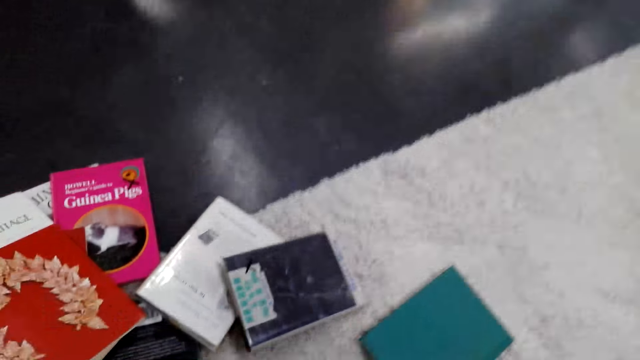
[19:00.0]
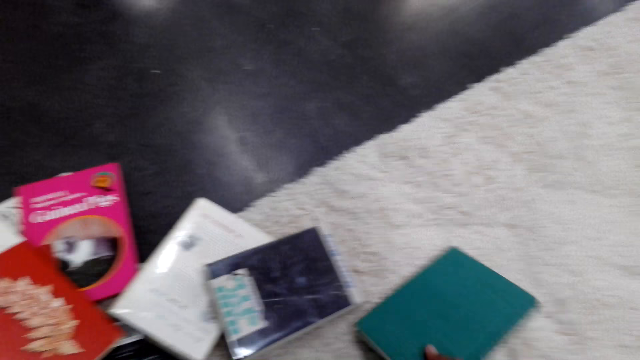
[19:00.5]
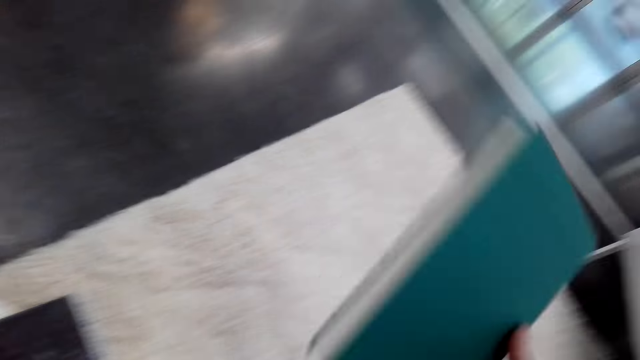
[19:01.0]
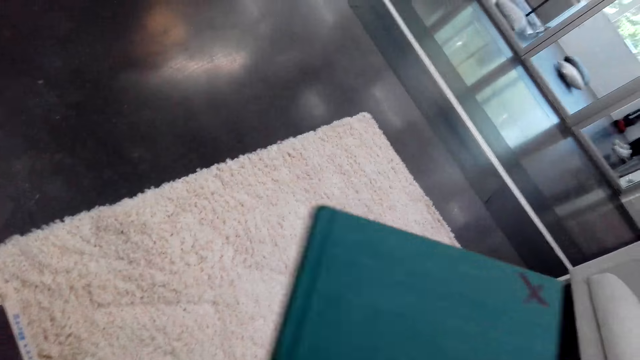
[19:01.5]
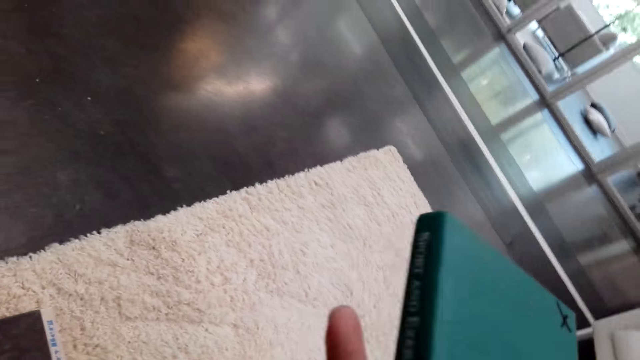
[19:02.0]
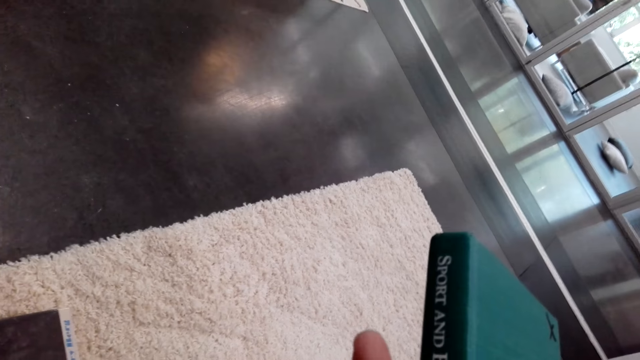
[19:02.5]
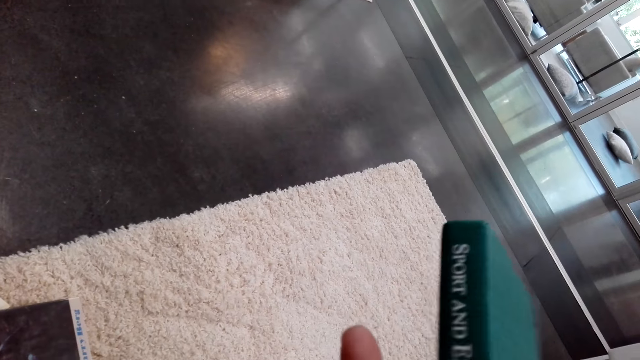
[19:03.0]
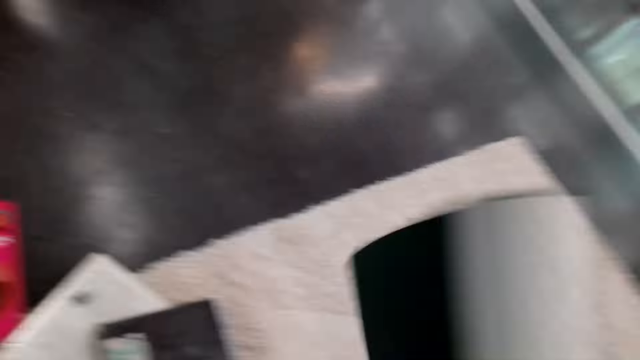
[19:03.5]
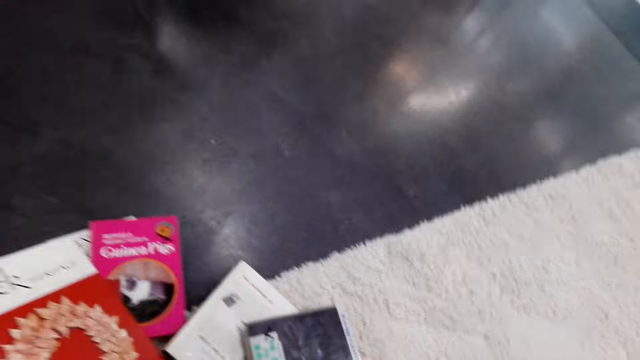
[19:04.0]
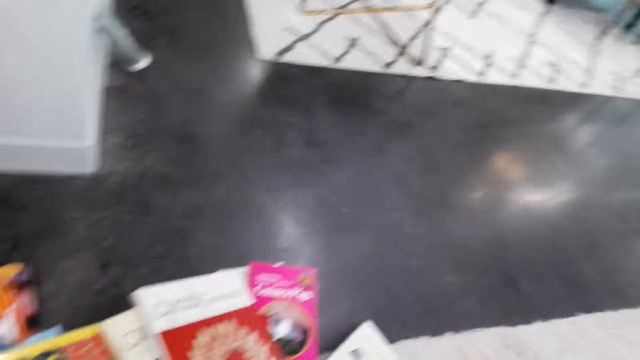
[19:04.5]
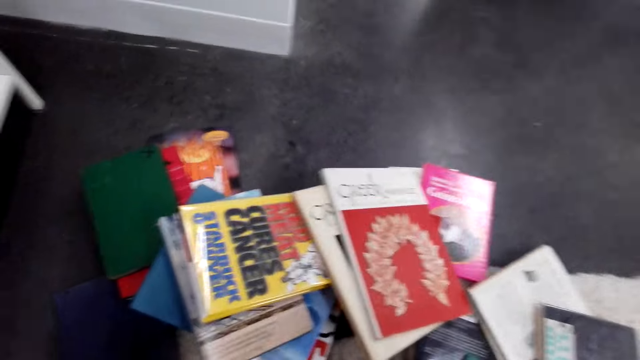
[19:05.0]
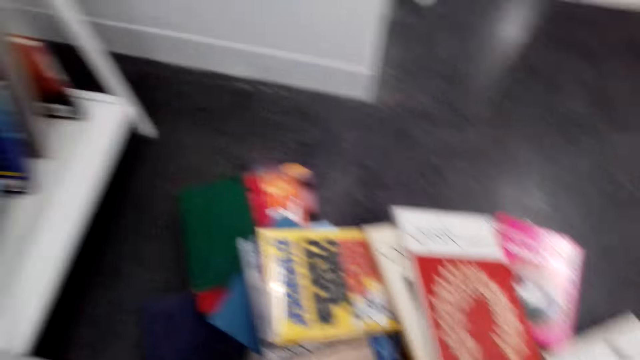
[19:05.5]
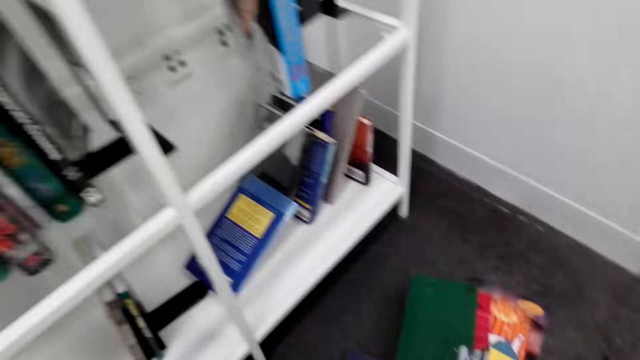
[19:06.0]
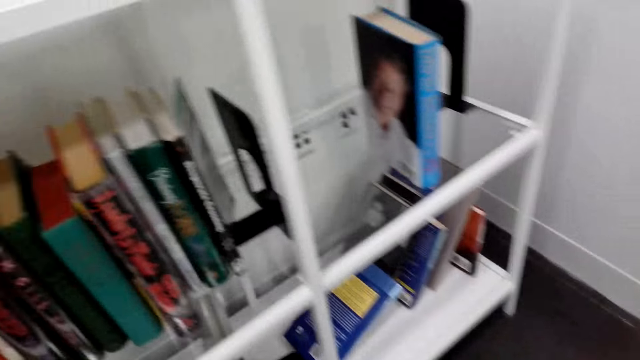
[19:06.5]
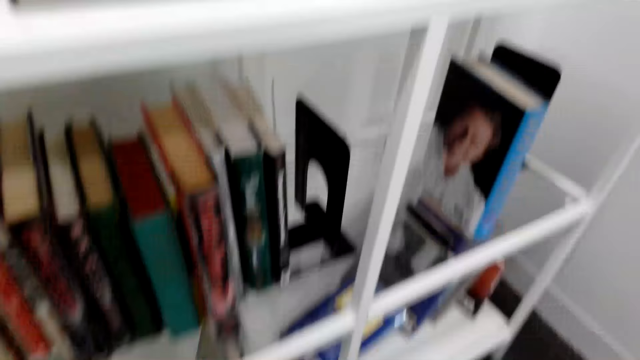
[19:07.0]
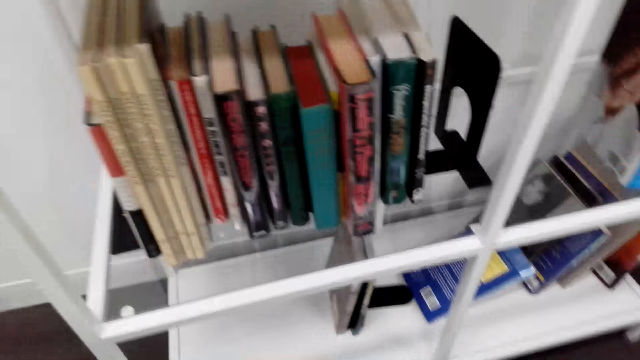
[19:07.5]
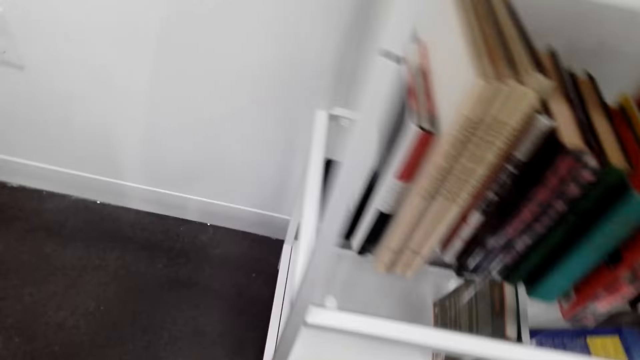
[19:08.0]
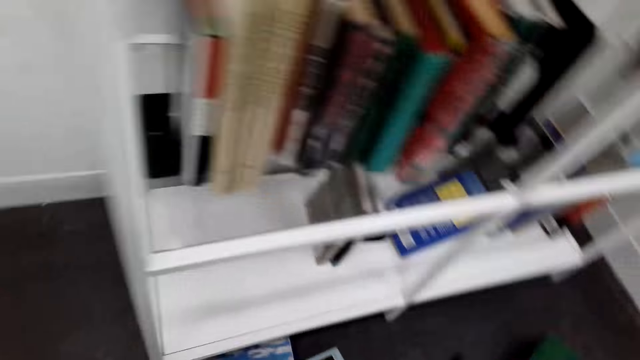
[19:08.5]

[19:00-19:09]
The camera wearer picks a book from the floor. They walk around the room.

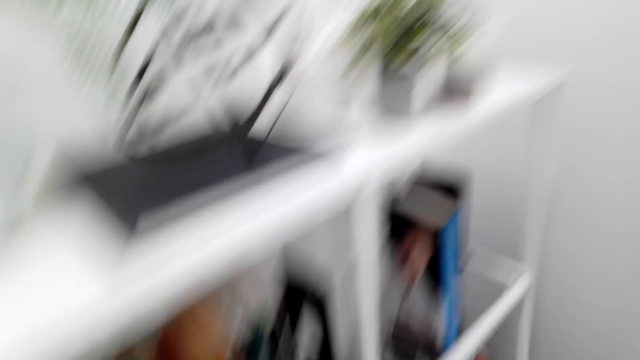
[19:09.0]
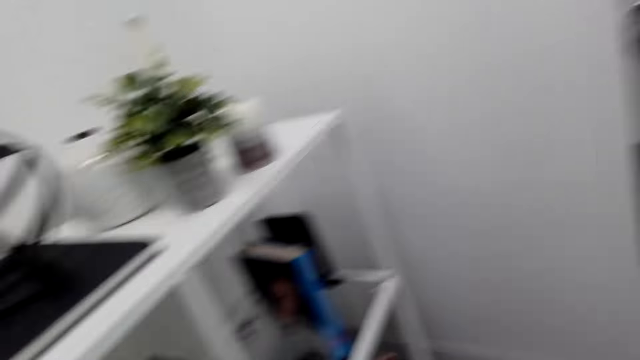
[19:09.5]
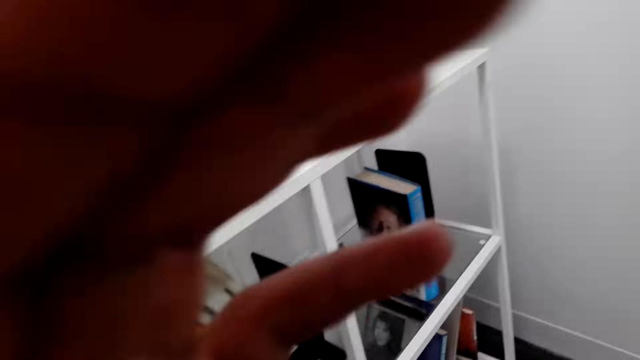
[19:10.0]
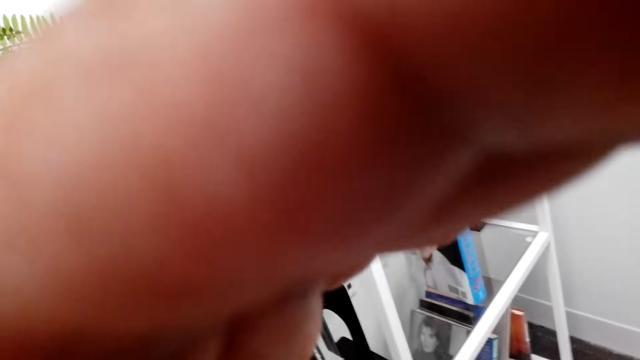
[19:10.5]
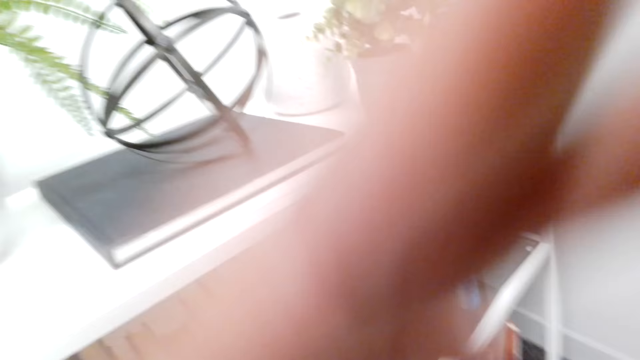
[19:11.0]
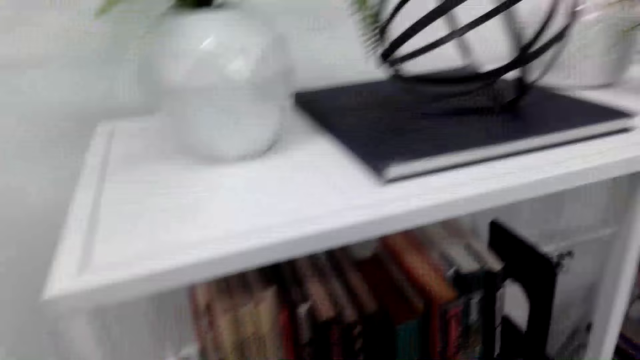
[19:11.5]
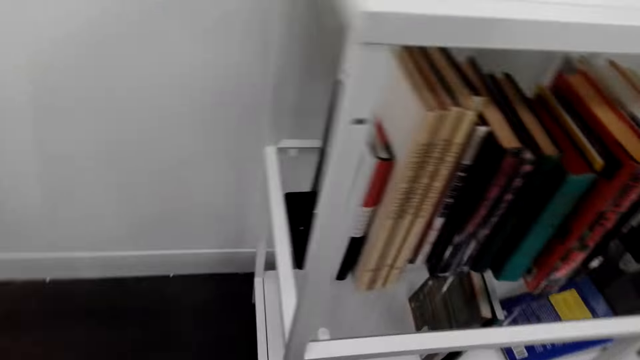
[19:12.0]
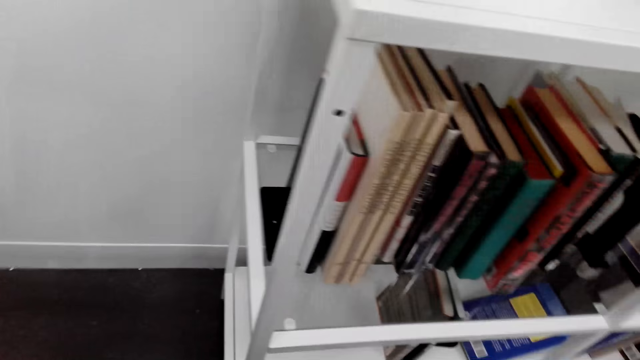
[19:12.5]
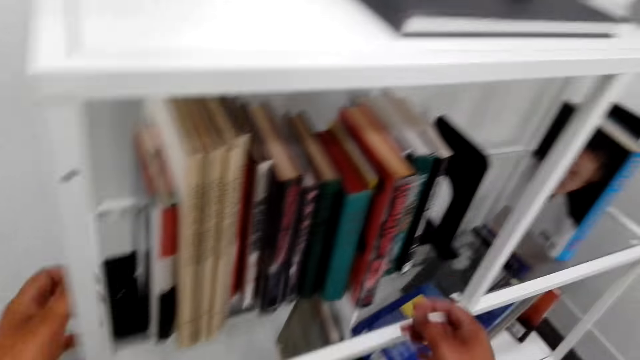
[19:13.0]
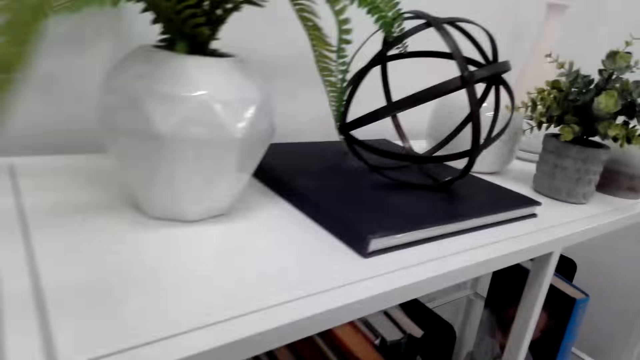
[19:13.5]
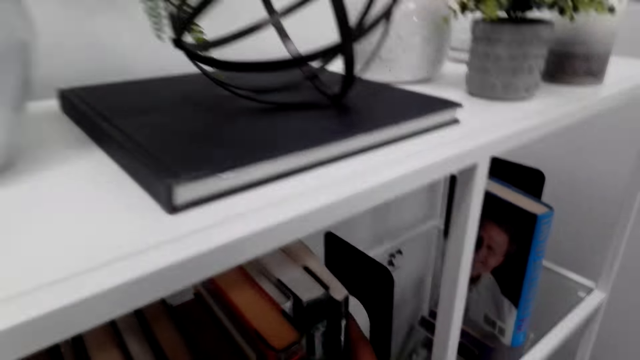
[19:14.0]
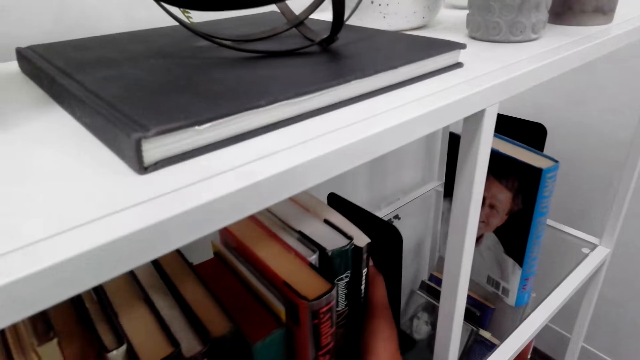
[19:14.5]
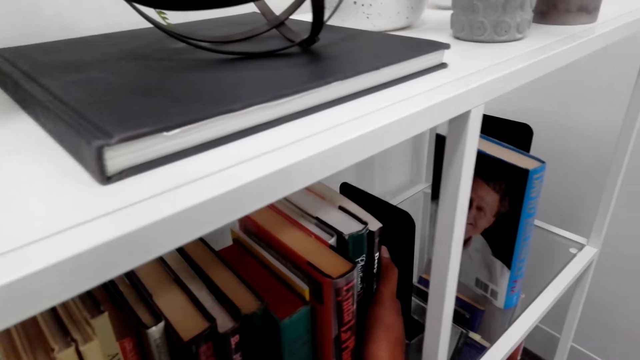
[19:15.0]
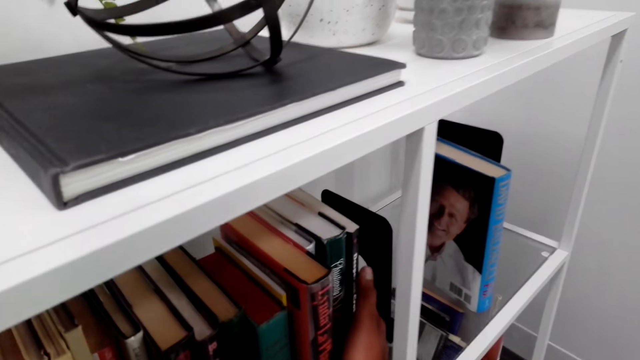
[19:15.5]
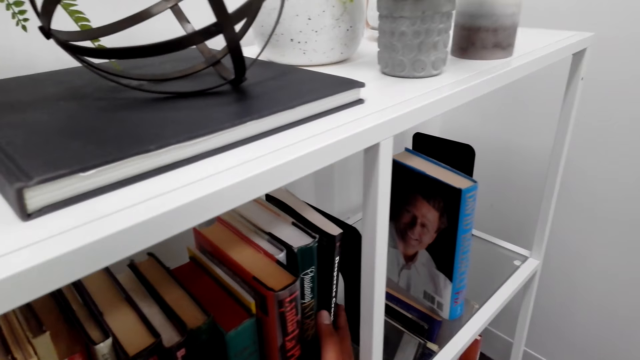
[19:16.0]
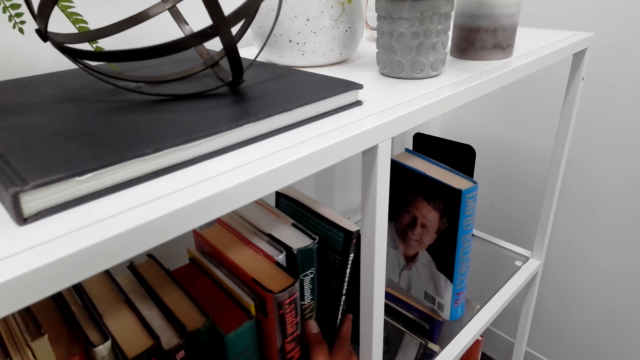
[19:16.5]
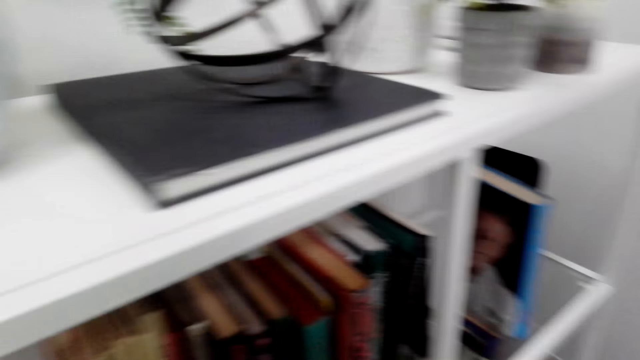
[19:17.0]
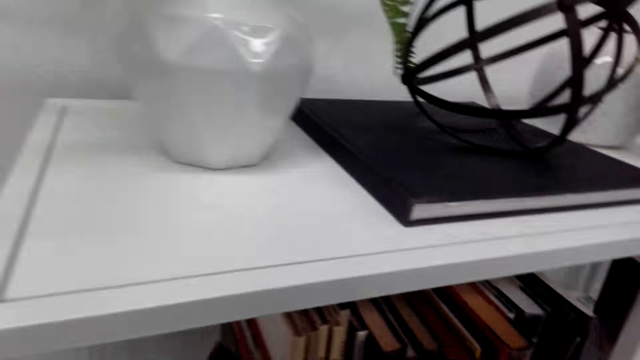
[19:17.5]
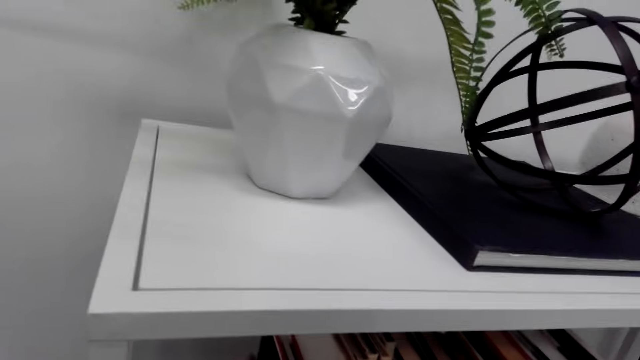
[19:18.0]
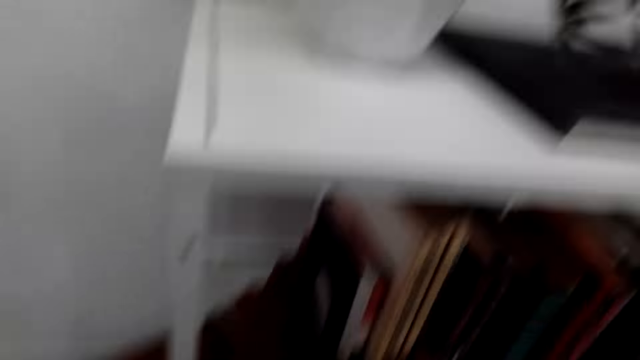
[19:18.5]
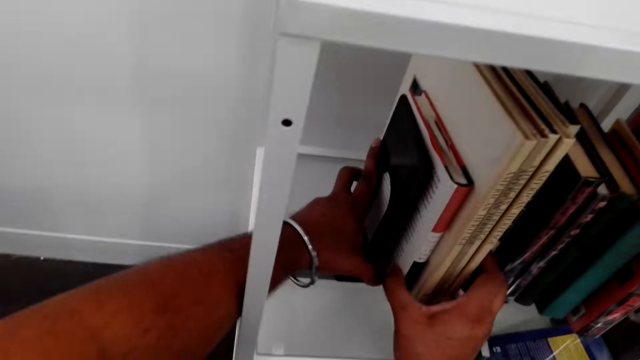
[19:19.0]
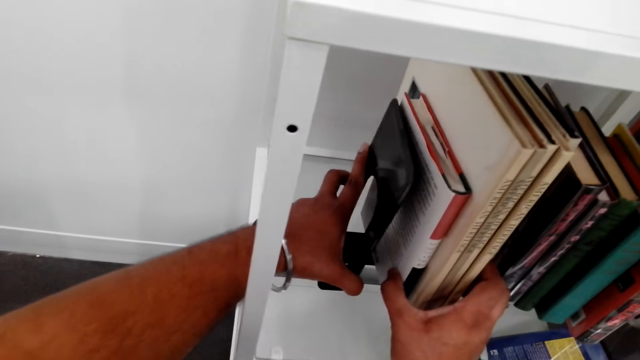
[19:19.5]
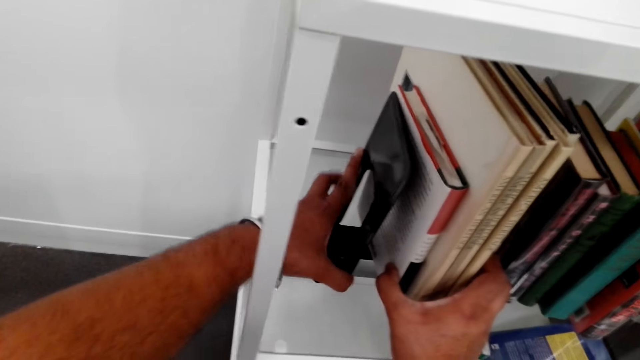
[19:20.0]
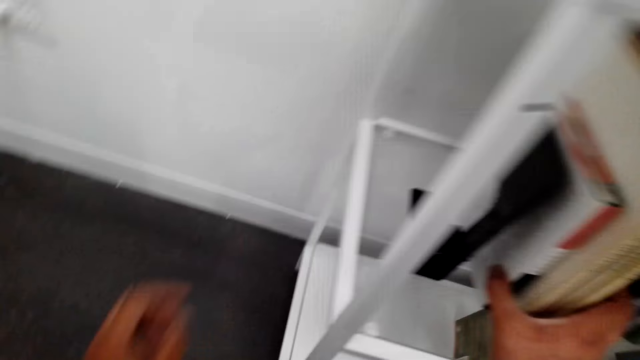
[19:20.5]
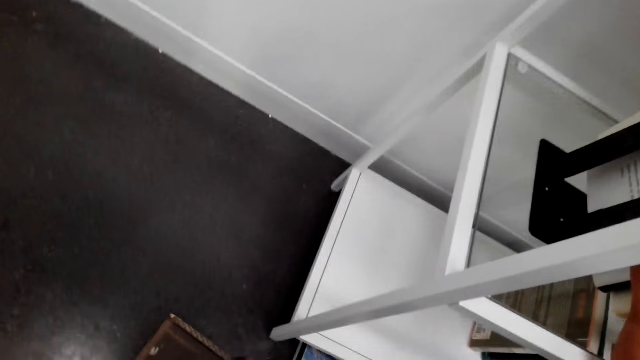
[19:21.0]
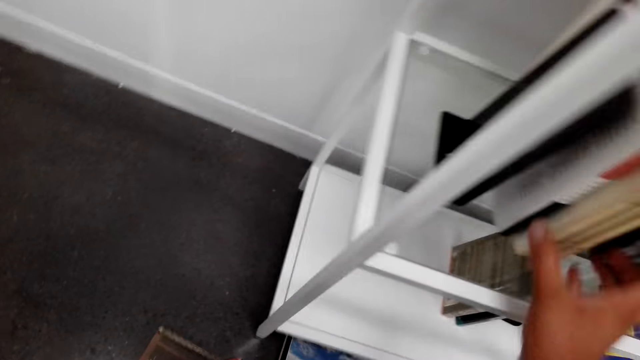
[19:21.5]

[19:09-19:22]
The camera wearer holds the camera. They adjust the camera. They arrange the books on the book shelf. They push the books. They hold the bookend.
